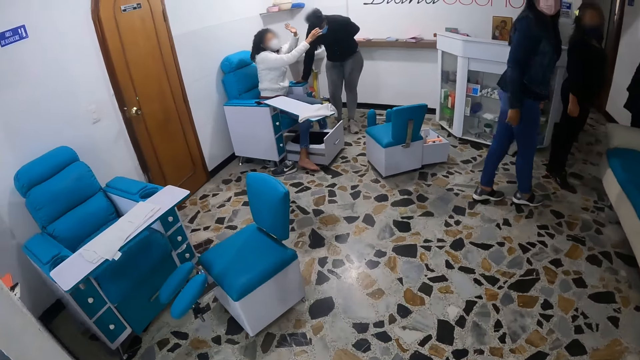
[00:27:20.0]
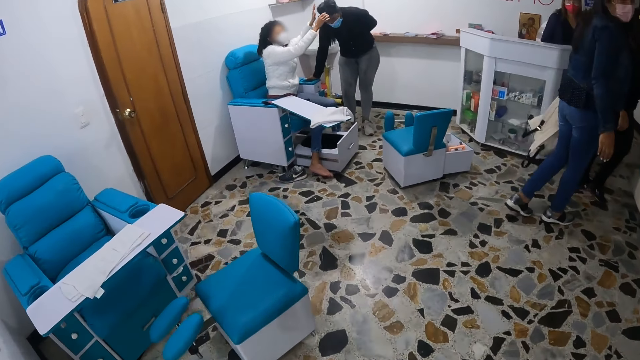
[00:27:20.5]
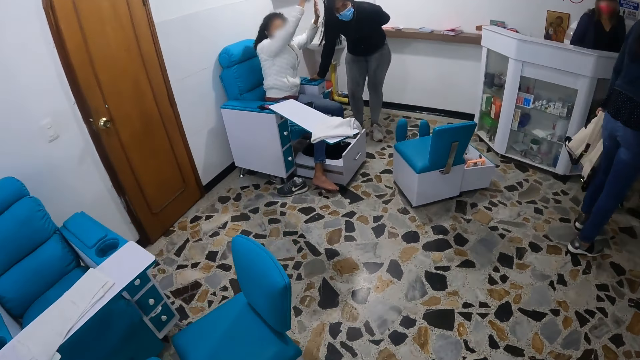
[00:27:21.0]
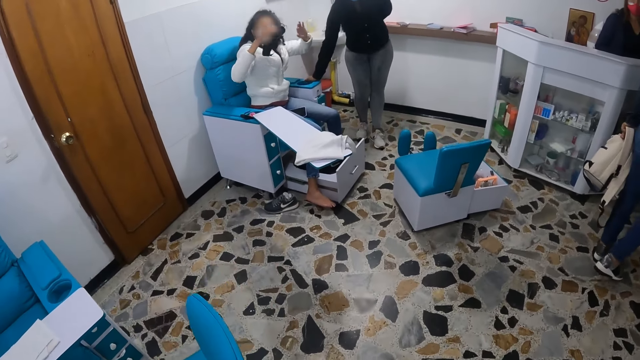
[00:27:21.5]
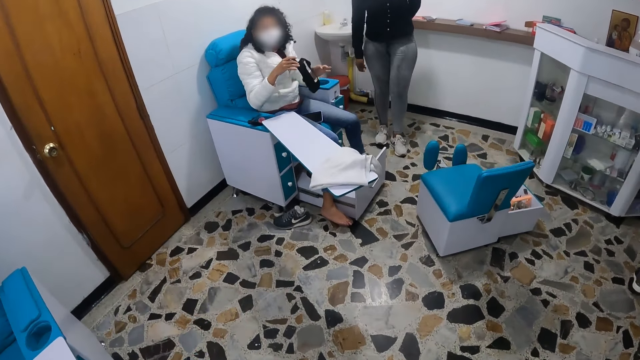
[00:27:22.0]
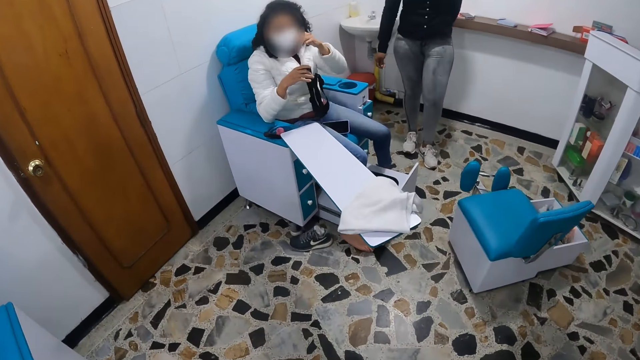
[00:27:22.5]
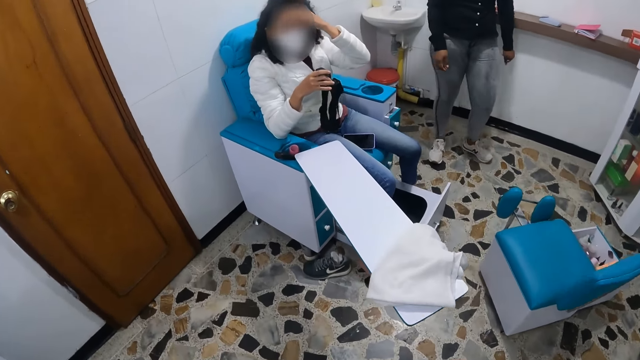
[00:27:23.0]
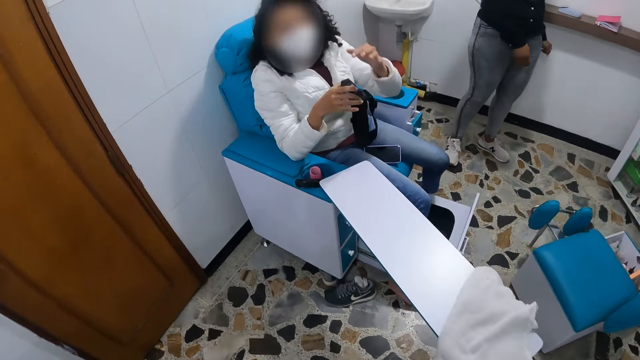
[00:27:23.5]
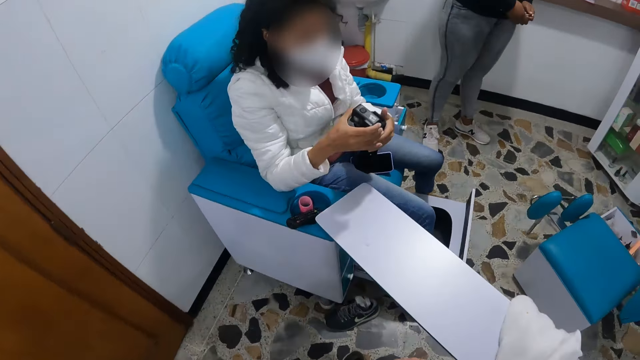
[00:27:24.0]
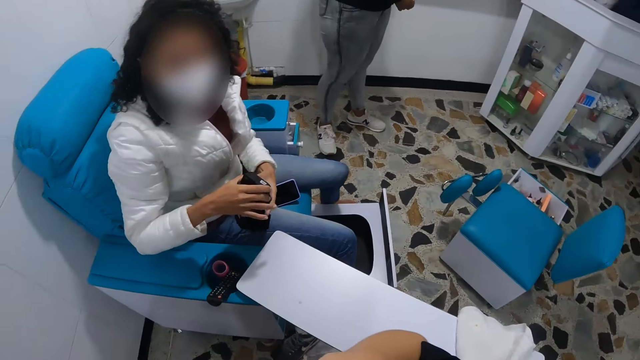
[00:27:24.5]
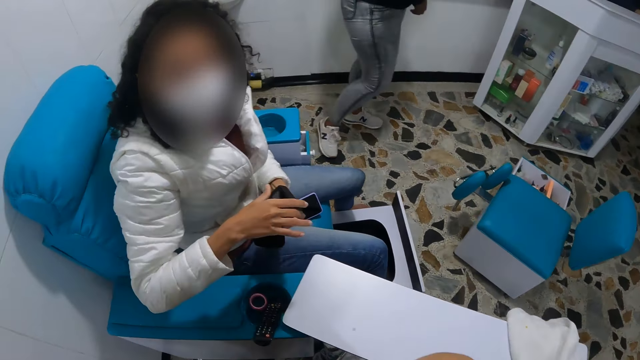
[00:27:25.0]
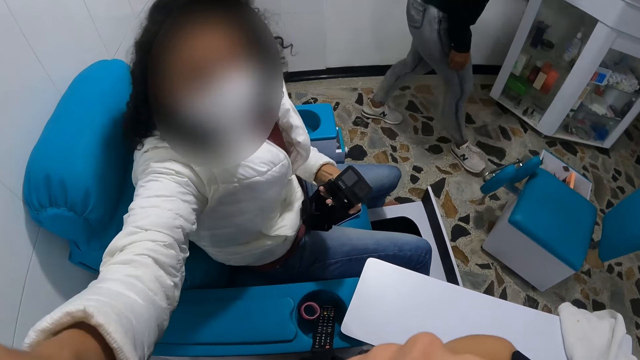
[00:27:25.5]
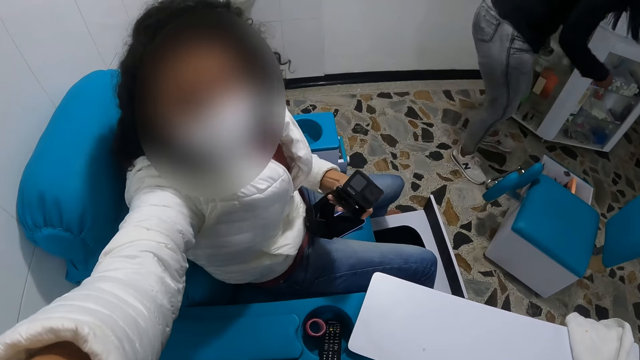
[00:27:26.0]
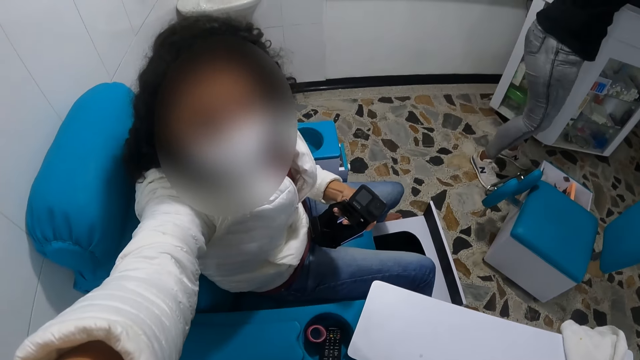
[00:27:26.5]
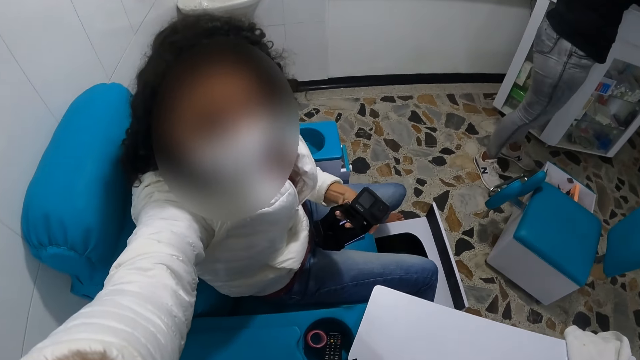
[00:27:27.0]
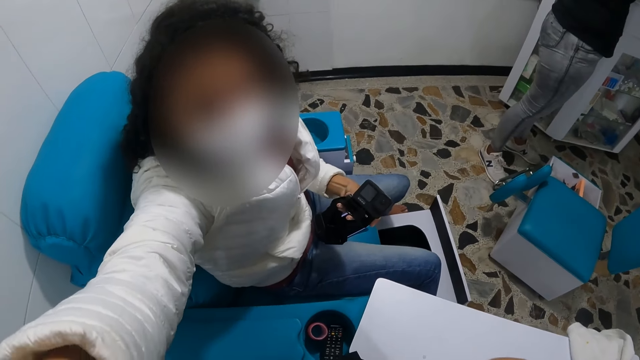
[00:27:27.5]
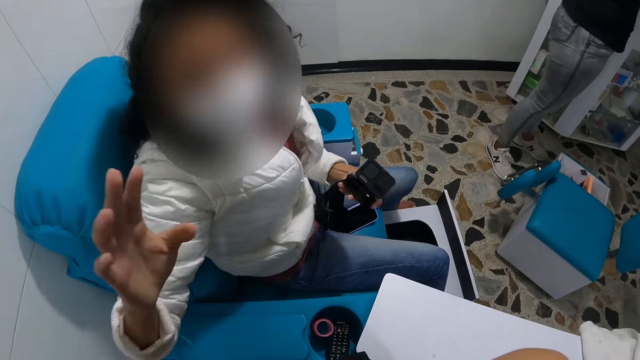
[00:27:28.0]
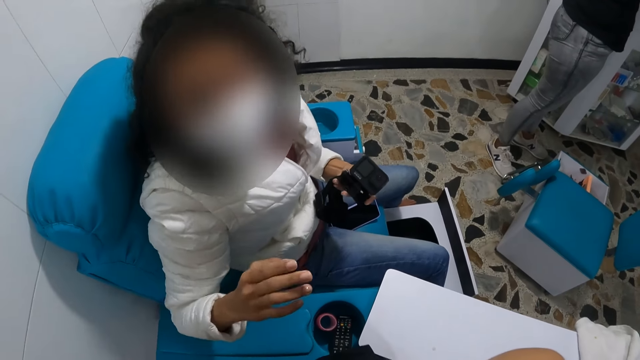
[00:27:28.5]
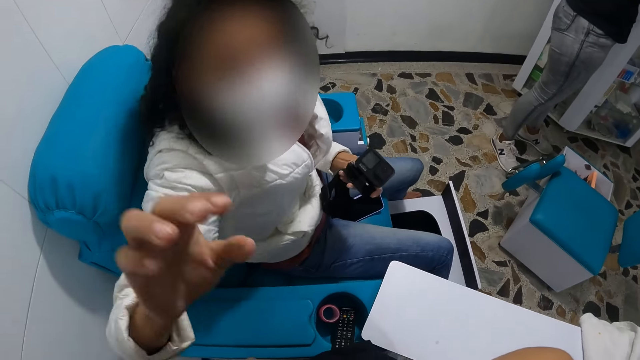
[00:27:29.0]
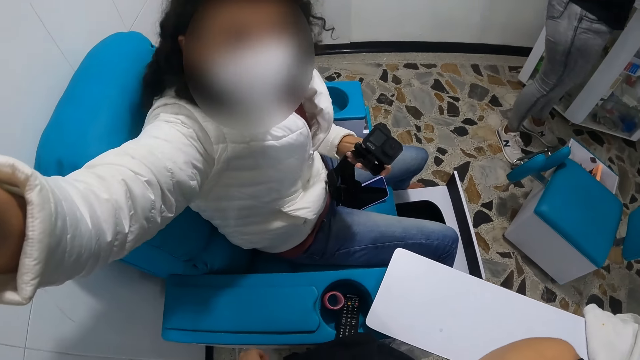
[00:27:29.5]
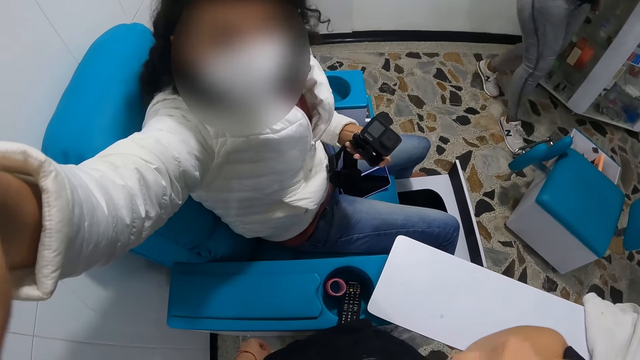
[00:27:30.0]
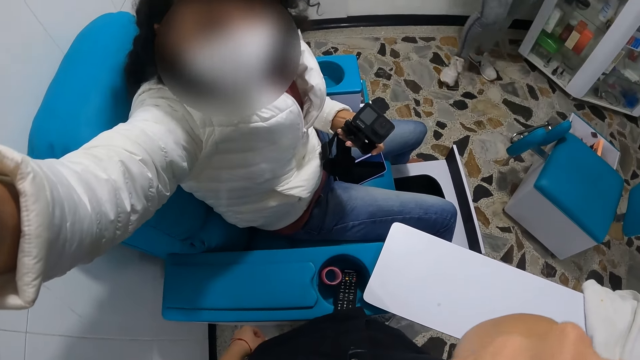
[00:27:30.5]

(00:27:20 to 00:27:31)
The camera wearer walks around the room. A woman removes a camera from another woman's head with her right hand. The first woman wipes her forehead with her left hand and holds the camera with both hands. The camera wearer does something. She communicates to the first woman. The first woman holds the camera with her left hand and adjusts the camera strap on the camera wearer's head with her right hand. The other woman moves around. The first woman adjusts the camera on the camera wearer's head with her right hand. The camera wearer scratches her face with her right hand.
